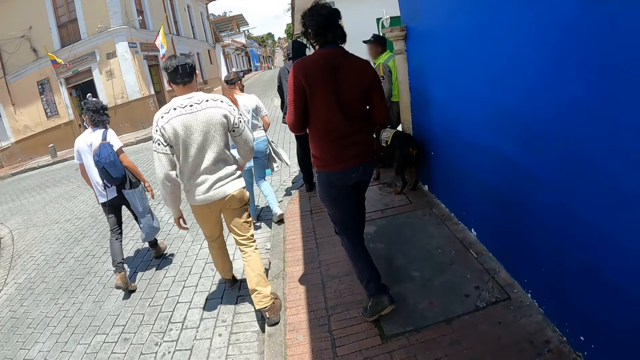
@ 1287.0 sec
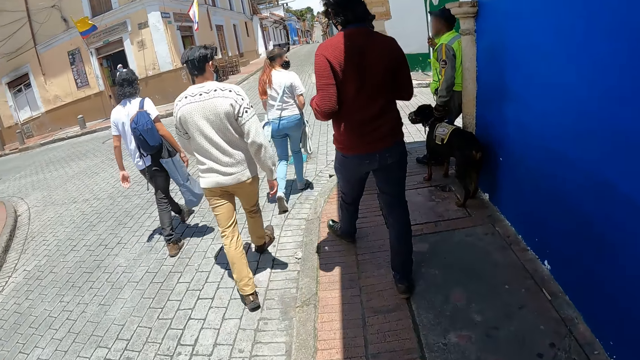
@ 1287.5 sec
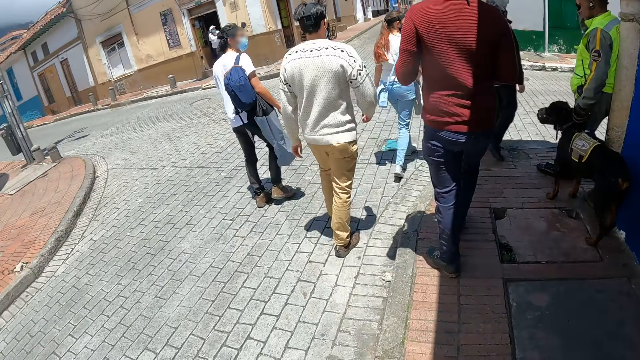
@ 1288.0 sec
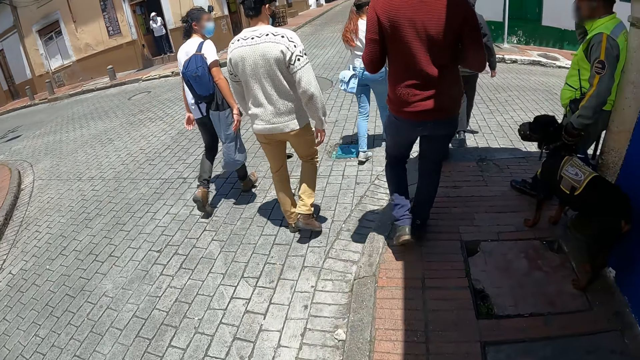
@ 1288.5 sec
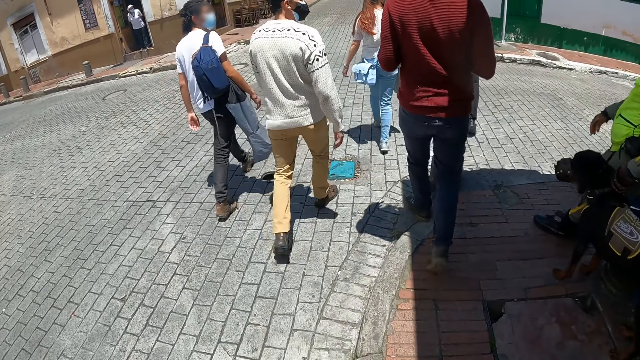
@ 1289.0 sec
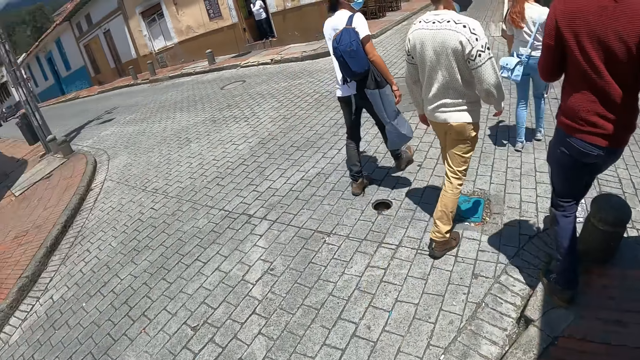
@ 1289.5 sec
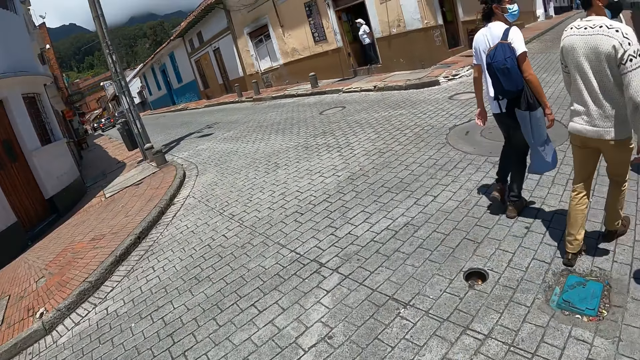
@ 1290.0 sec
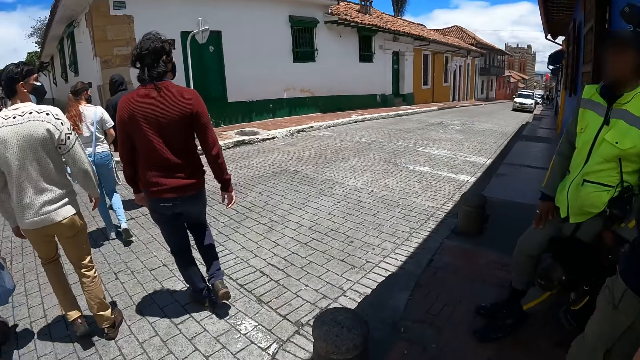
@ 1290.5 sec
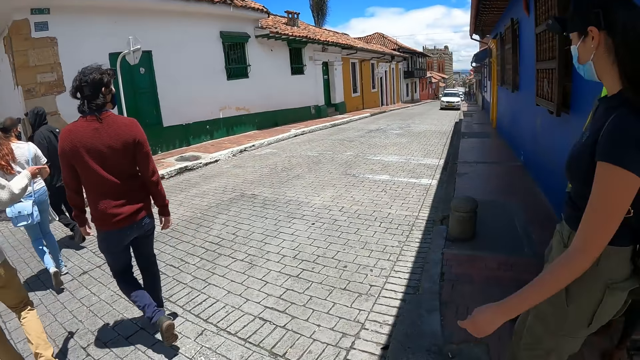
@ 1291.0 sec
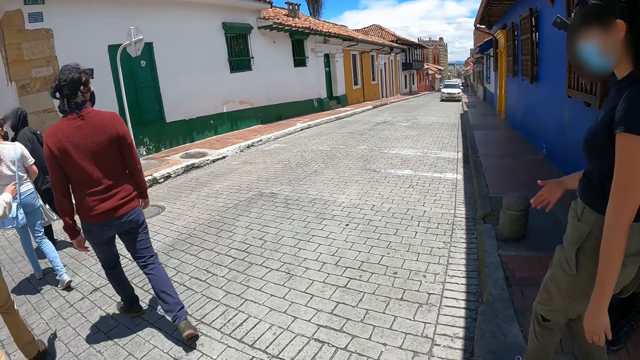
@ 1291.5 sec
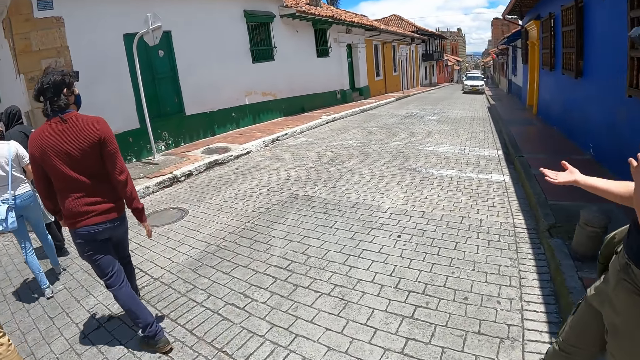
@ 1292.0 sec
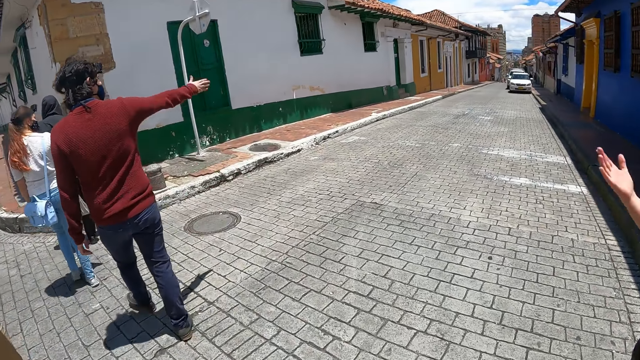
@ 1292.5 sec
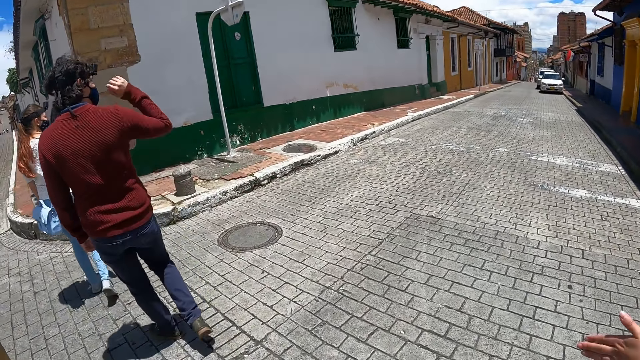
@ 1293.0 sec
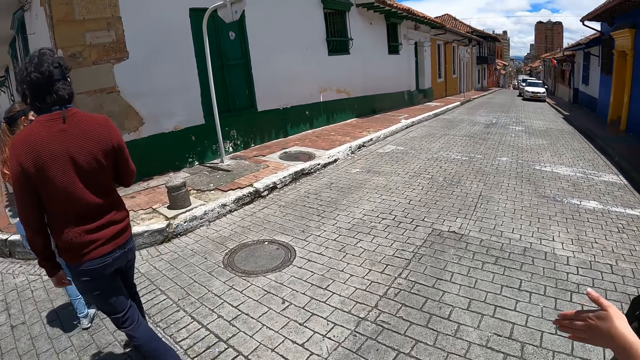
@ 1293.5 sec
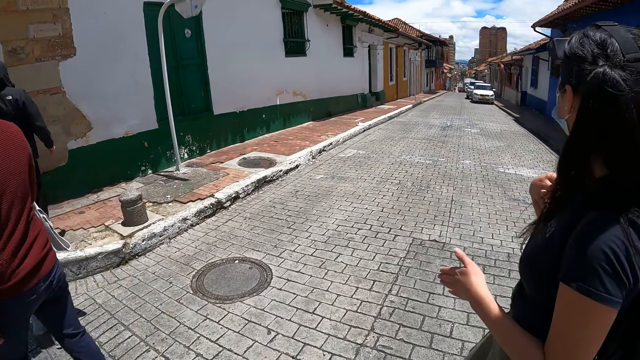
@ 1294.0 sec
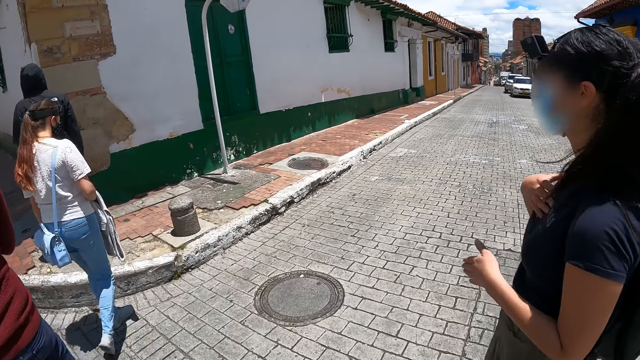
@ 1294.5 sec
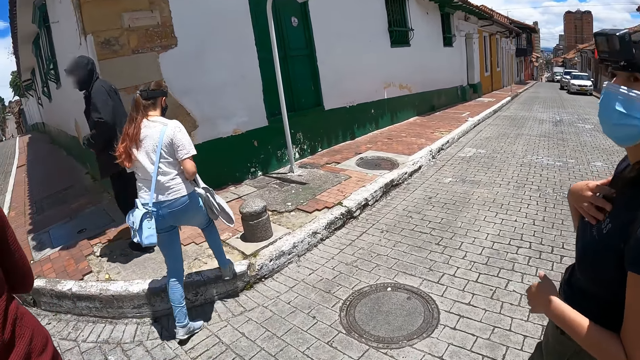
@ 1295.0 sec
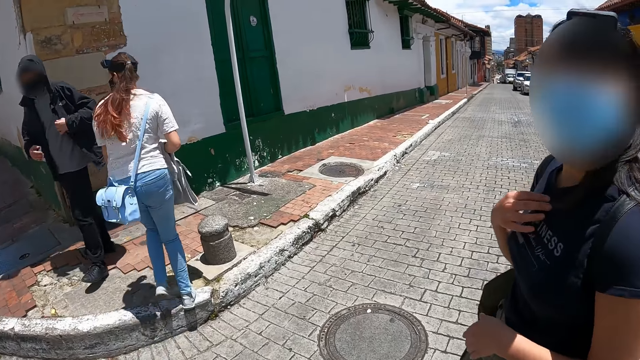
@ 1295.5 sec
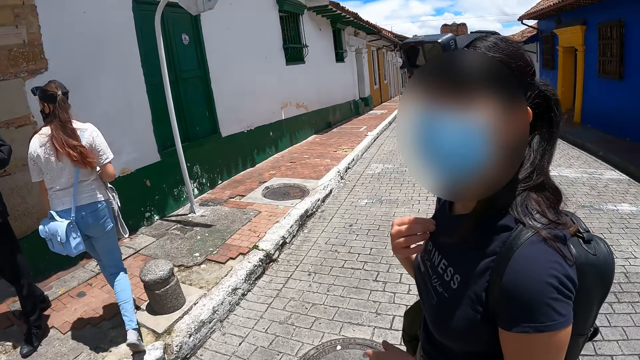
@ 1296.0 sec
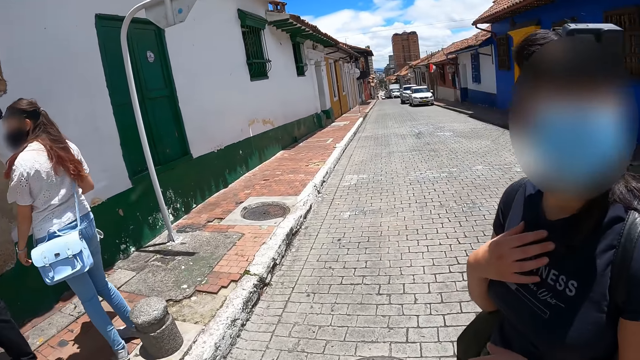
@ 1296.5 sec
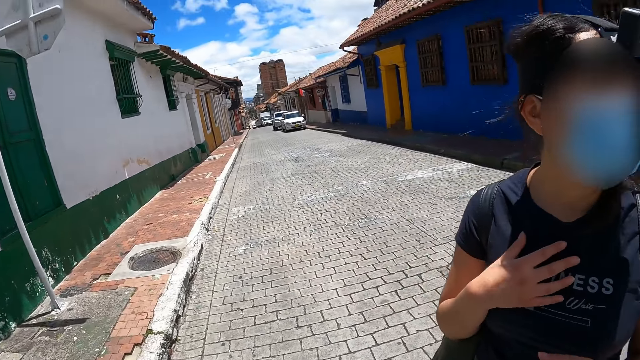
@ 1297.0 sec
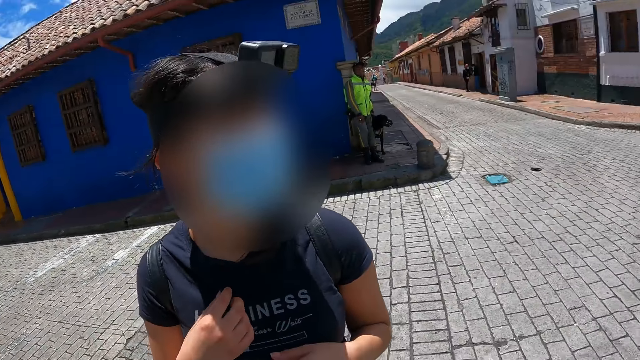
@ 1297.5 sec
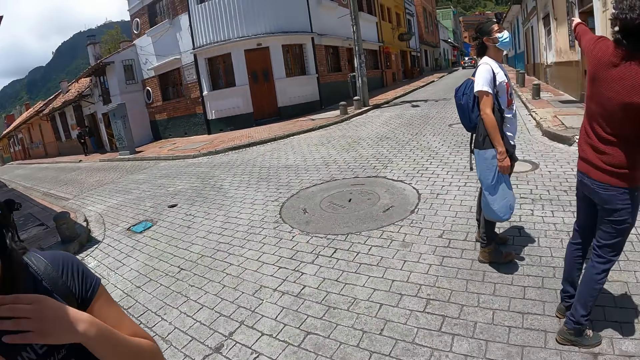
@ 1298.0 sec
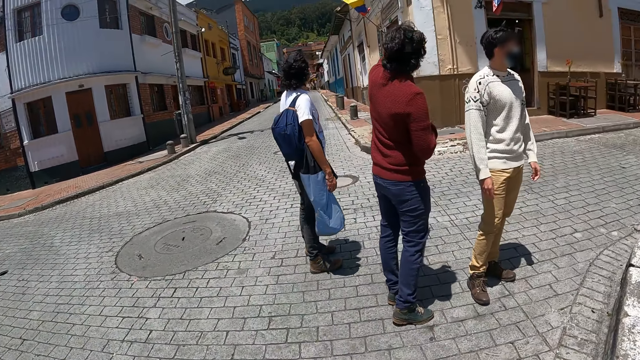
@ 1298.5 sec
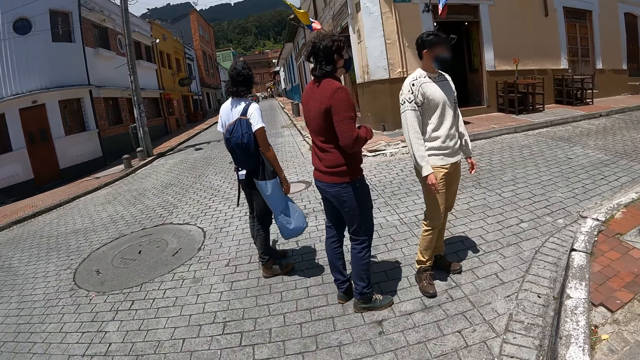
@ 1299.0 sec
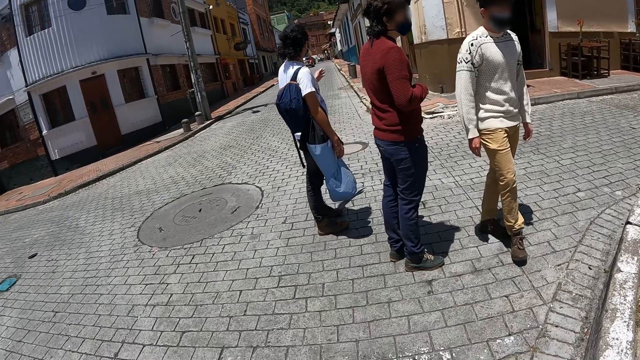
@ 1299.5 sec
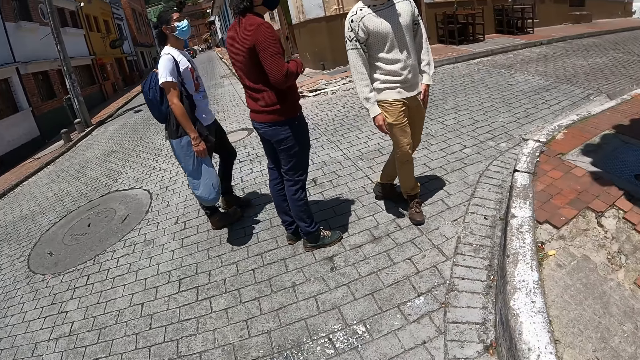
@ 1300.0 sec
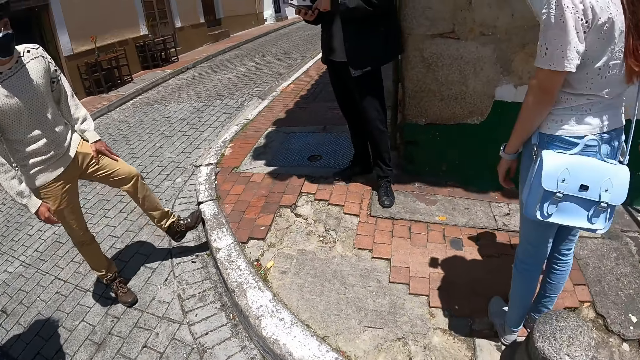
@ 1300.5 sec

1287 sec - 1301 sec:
The camera wearer turns around.

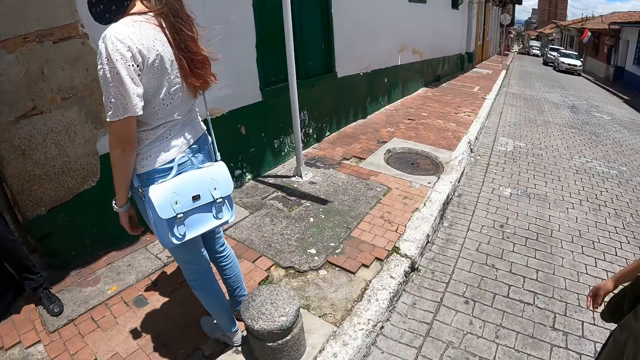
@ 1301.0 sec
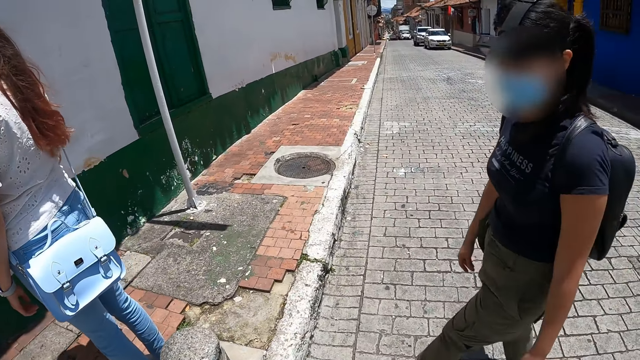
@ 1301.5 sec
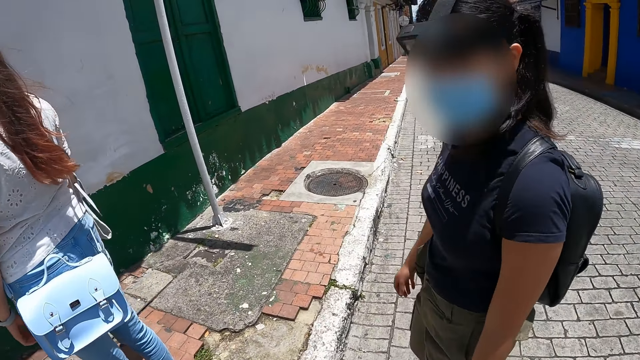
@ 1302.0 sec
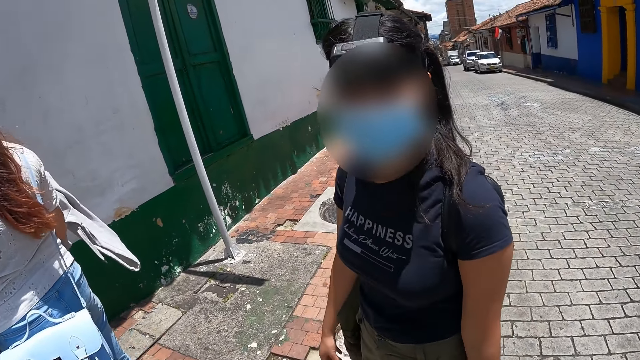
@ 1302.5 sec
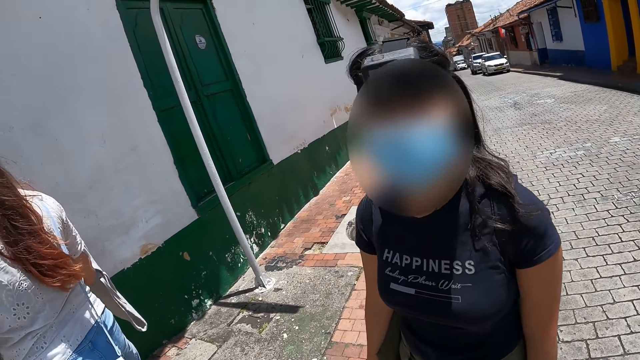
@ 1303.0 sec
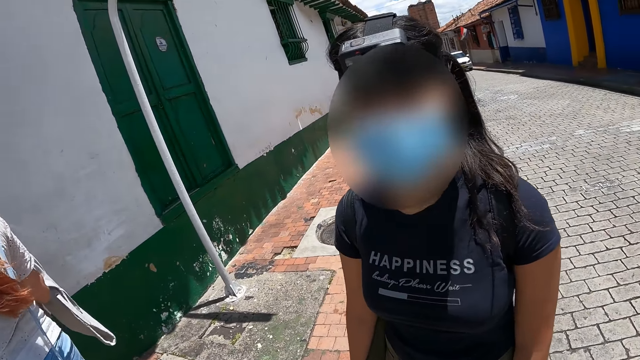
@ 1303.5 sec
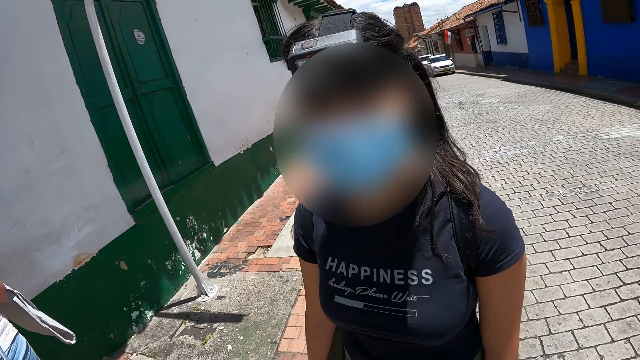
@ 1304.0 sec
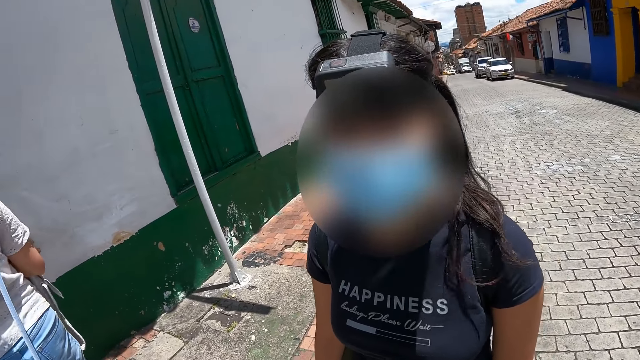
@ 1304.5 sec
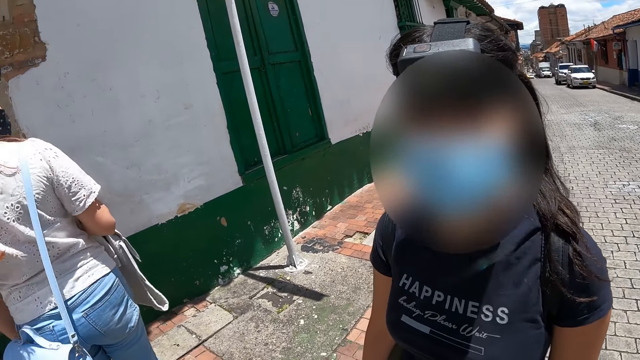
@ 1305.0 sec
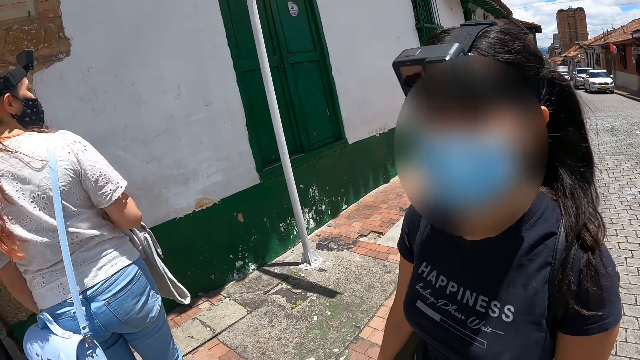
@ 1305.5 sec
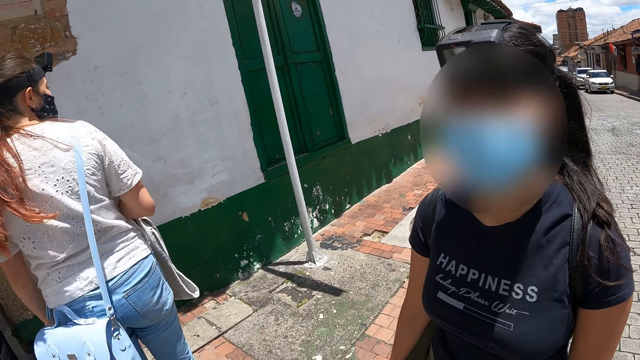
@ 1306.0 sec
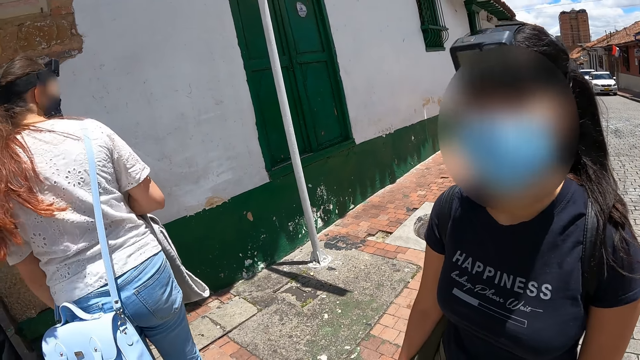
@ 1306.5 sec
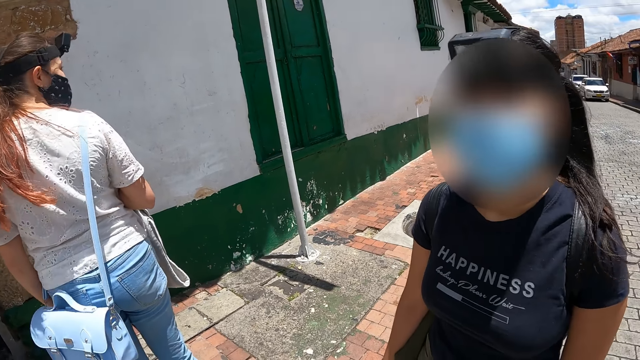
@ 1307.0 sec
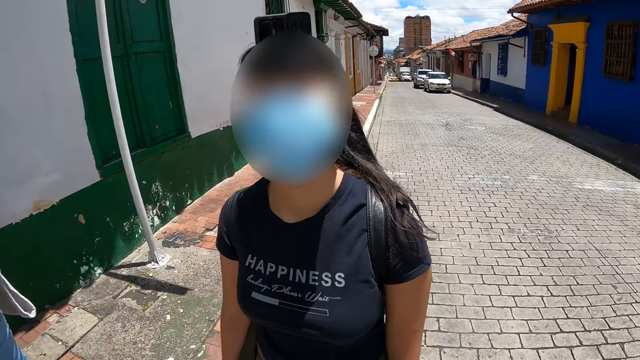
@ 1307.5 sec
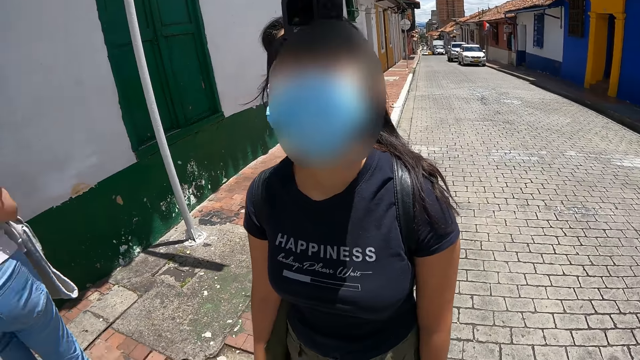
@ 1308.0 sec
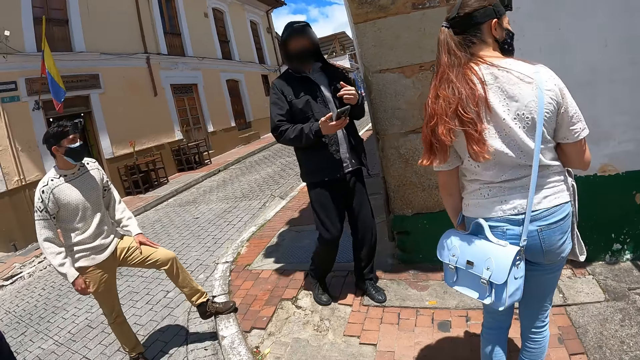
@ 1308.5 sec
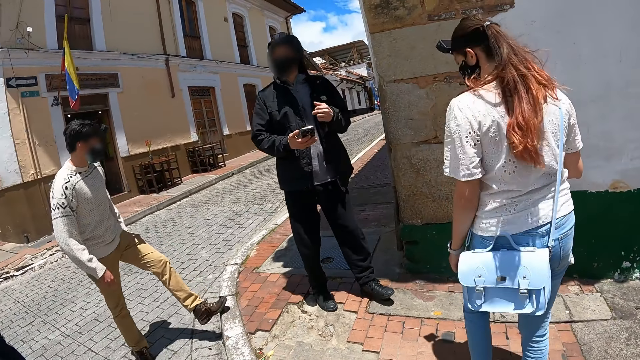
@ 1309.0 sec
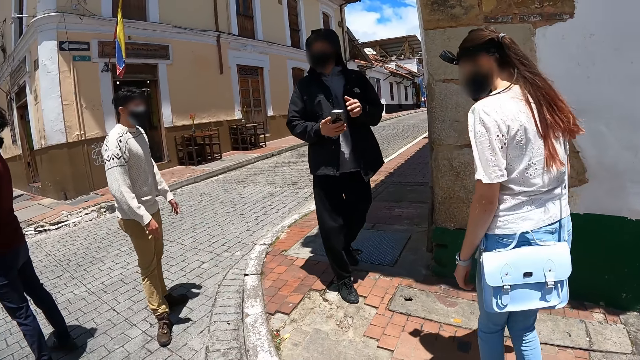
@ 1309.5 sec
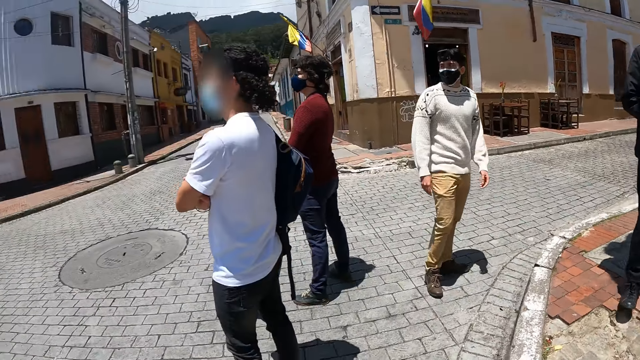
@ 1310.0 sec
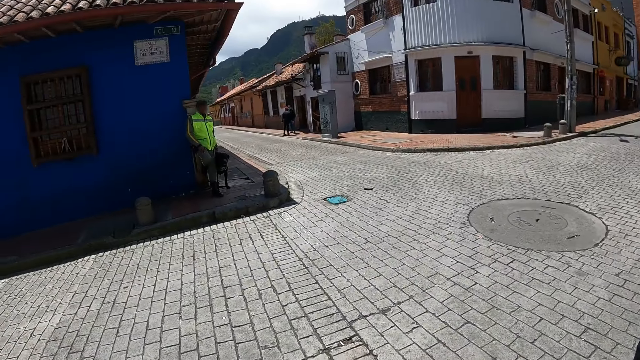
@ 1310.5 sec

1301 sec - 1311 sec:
The camera wearer stares at a woman. They look around.
